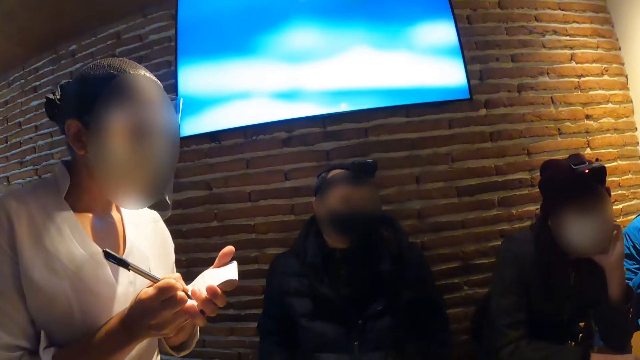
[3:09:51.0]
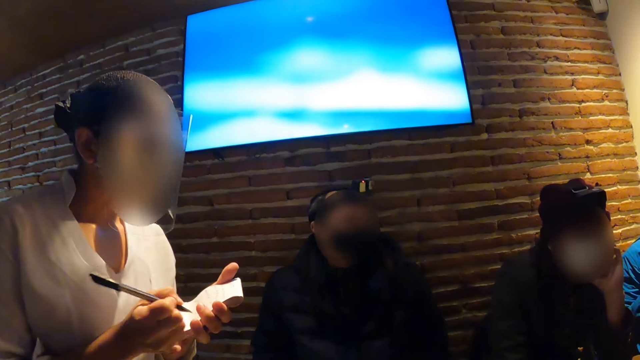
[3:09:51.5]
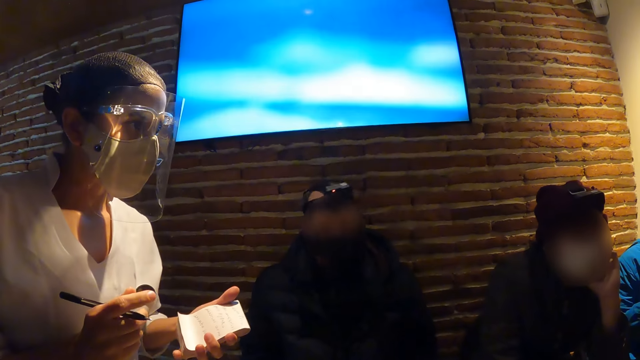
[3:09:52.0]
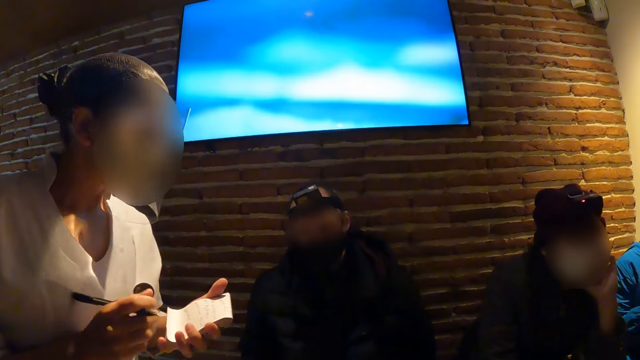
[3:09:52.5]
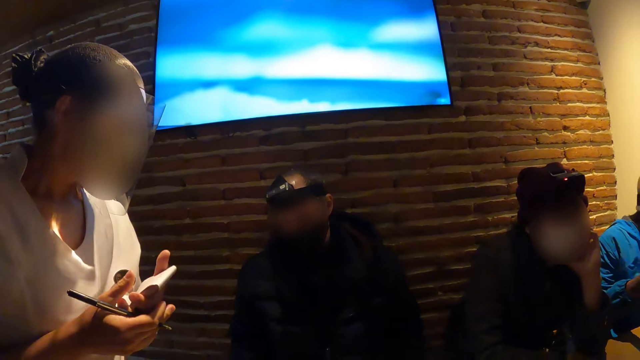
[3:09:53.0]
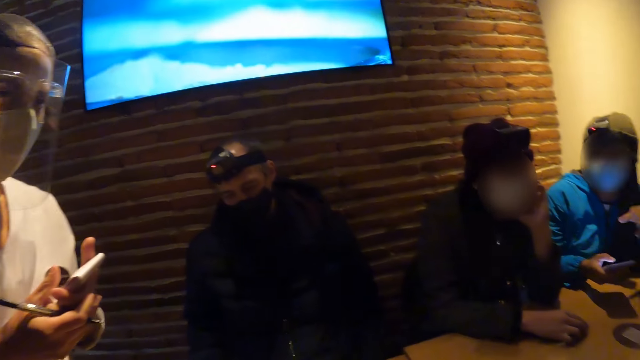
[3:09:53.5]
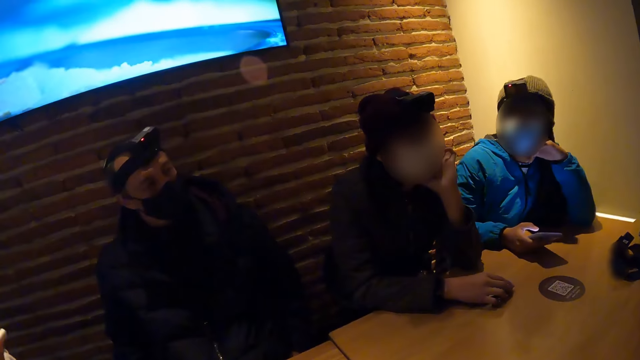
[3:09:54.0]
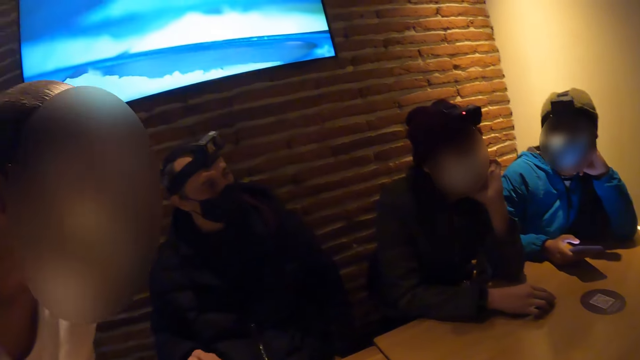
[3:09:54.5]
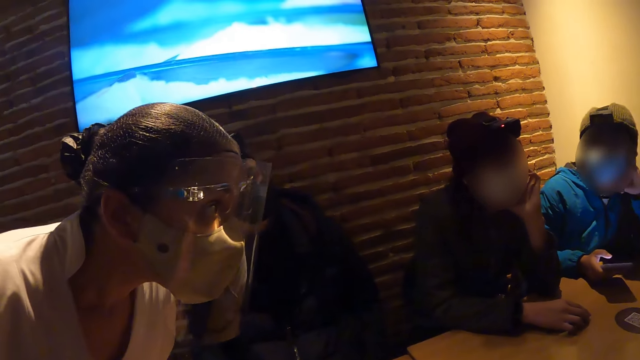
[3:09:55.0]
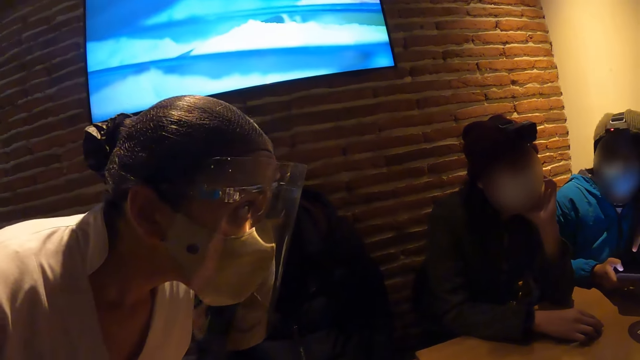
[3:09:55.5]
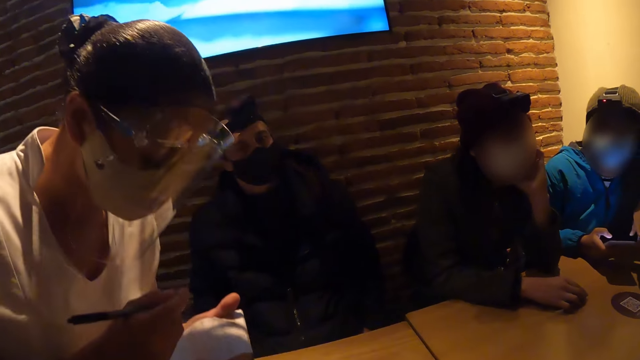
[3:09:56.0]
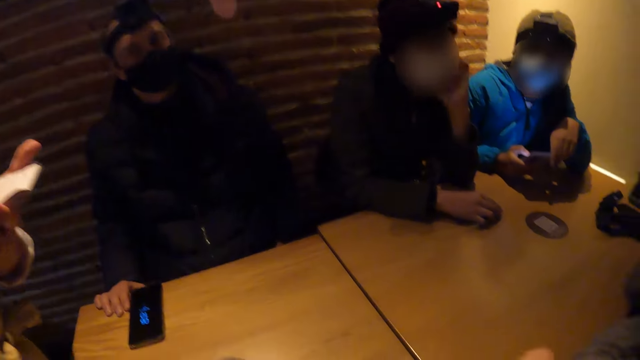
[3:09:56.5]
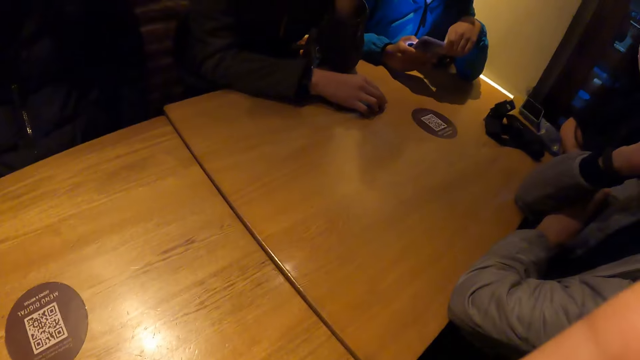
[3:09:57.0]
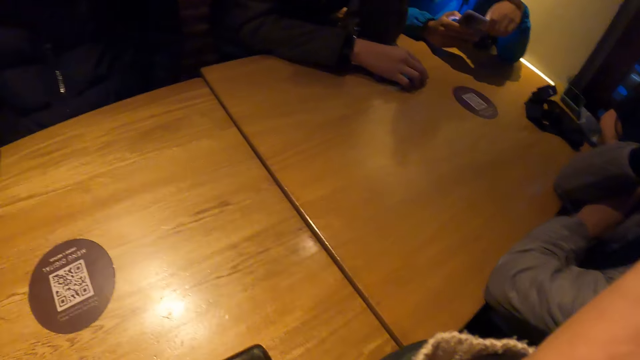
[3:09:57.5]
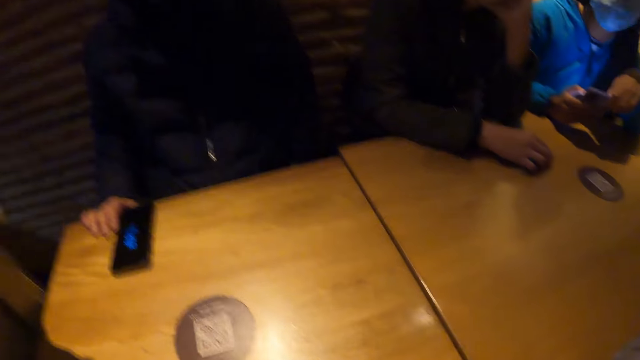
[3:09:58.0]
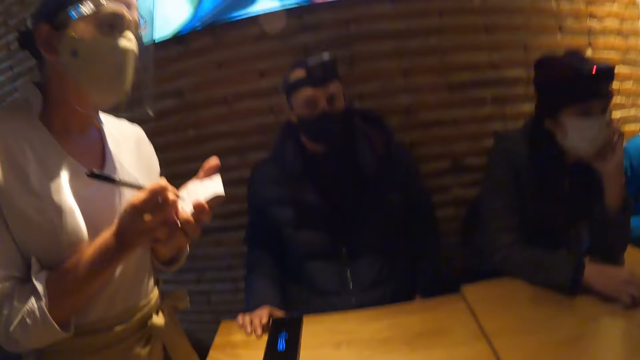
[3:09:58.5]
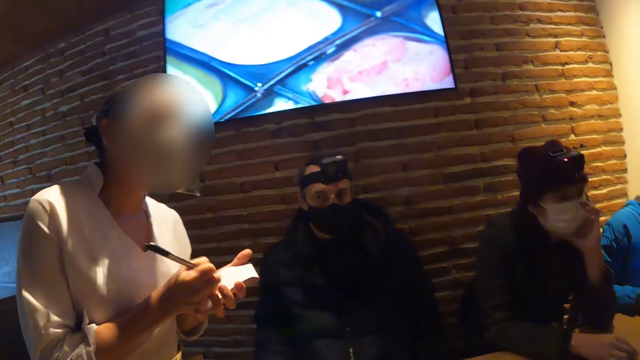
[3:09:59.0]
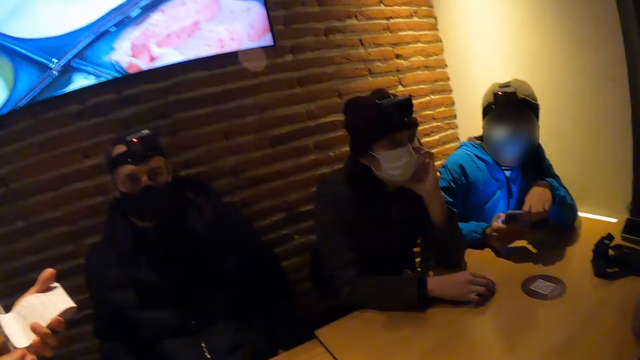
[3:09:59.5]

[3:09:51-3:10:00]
The camera wearer watches television. The waitress bends and writes on a book.

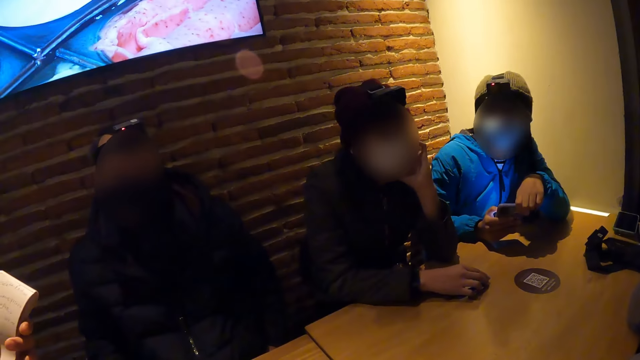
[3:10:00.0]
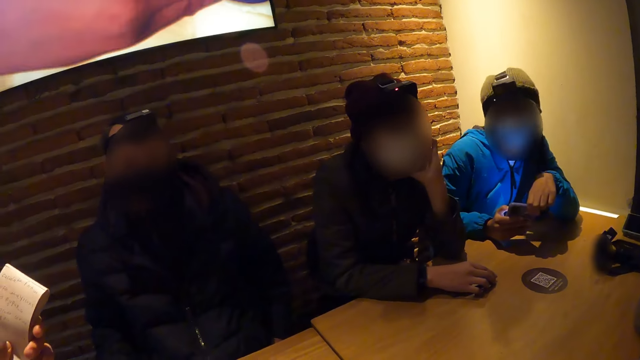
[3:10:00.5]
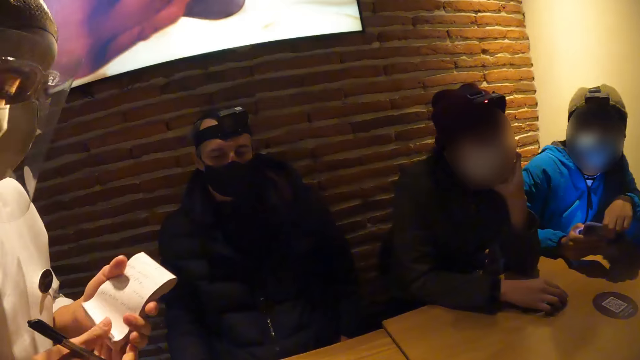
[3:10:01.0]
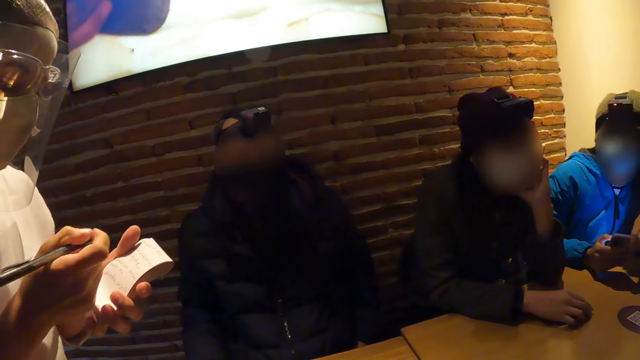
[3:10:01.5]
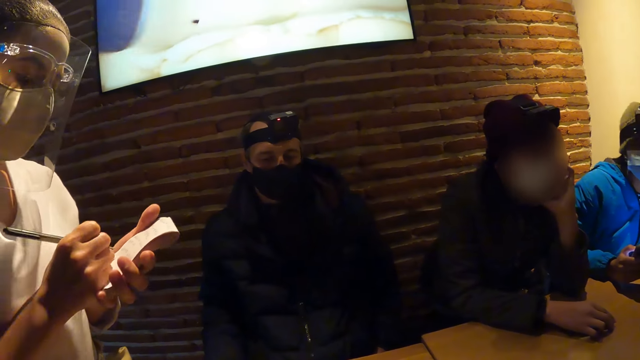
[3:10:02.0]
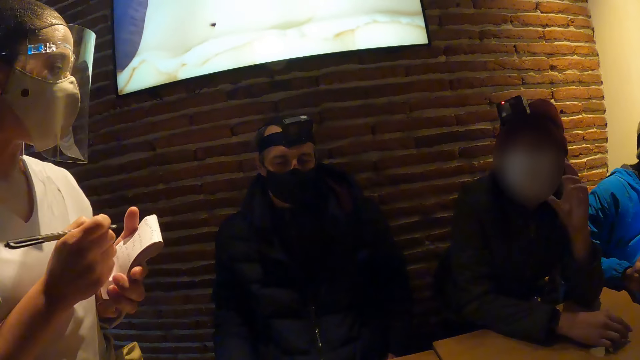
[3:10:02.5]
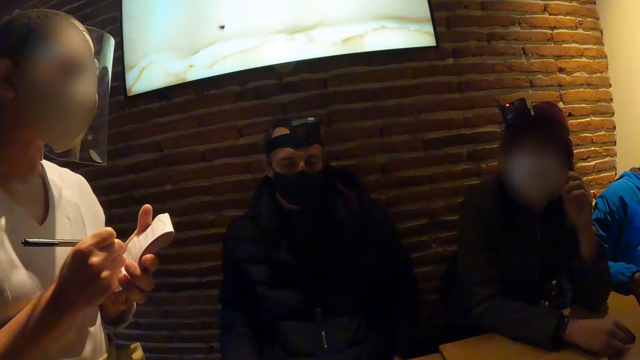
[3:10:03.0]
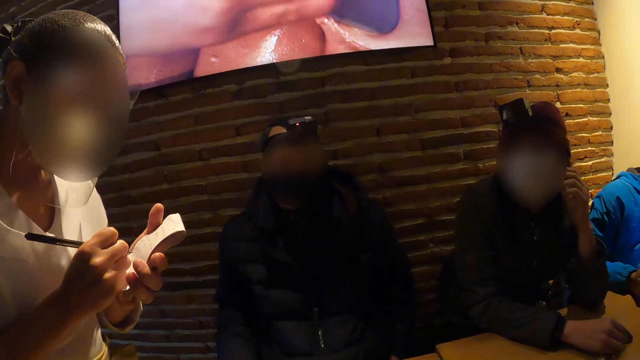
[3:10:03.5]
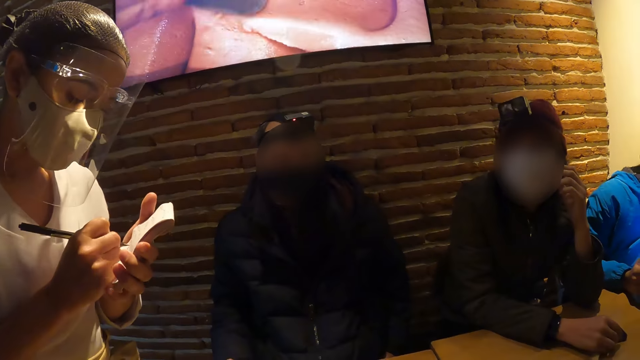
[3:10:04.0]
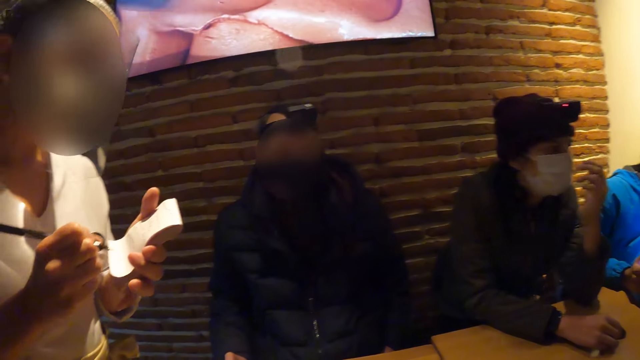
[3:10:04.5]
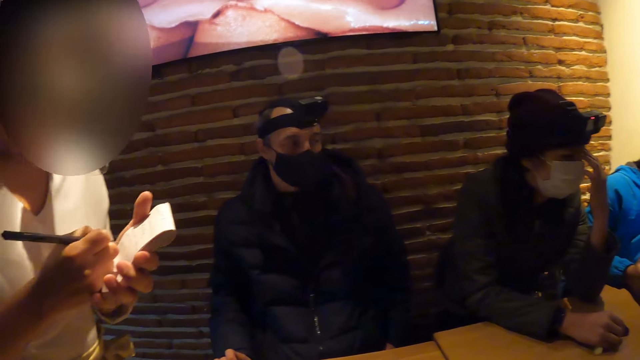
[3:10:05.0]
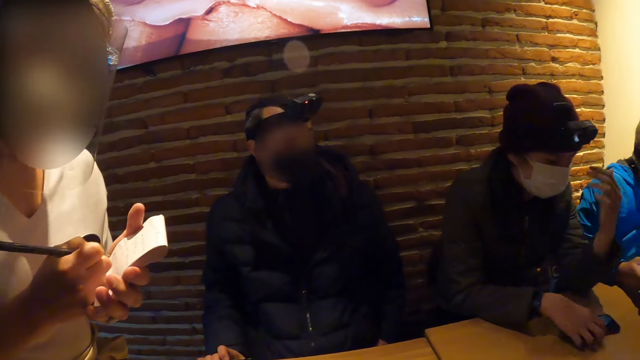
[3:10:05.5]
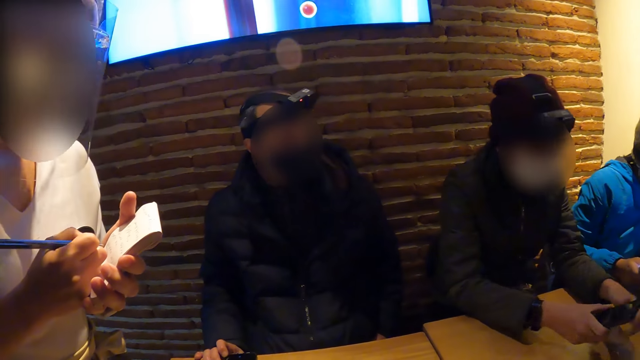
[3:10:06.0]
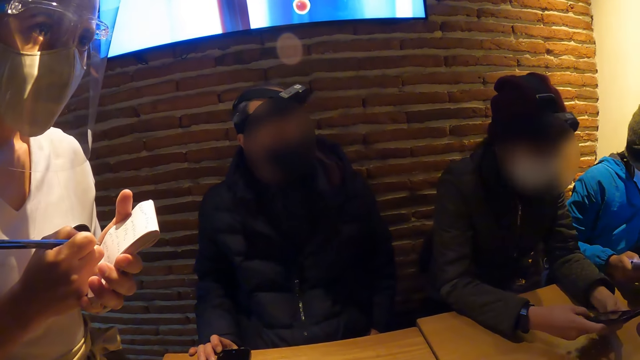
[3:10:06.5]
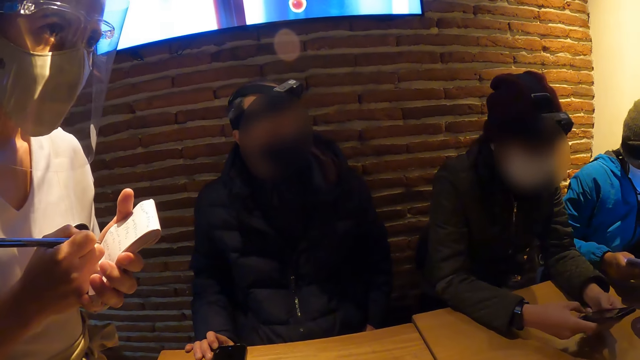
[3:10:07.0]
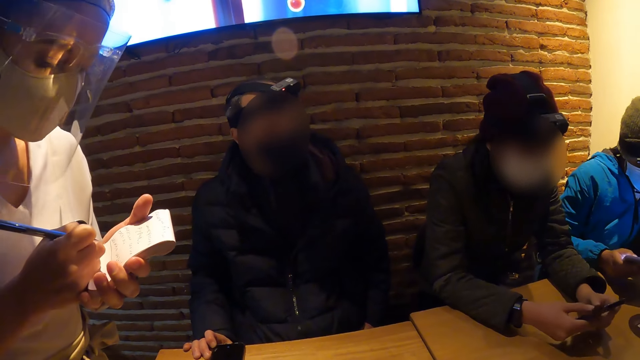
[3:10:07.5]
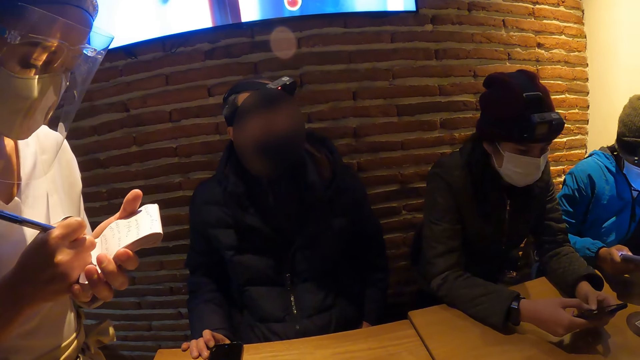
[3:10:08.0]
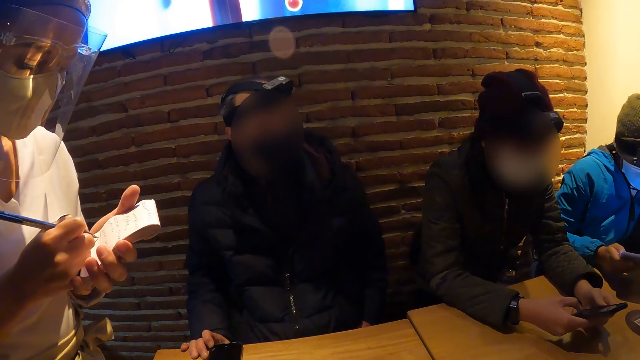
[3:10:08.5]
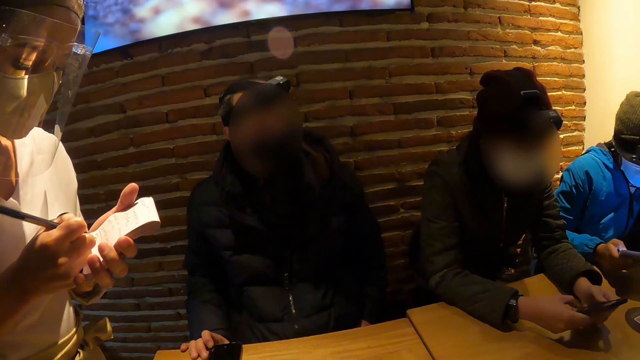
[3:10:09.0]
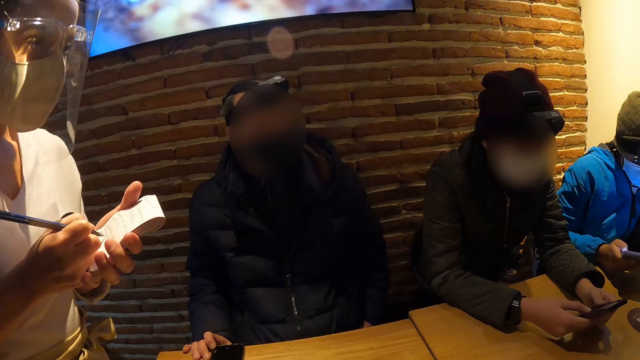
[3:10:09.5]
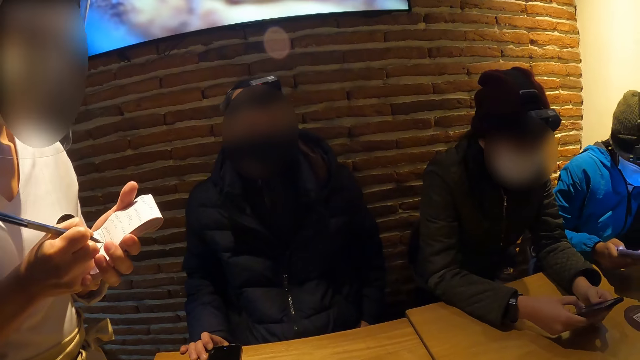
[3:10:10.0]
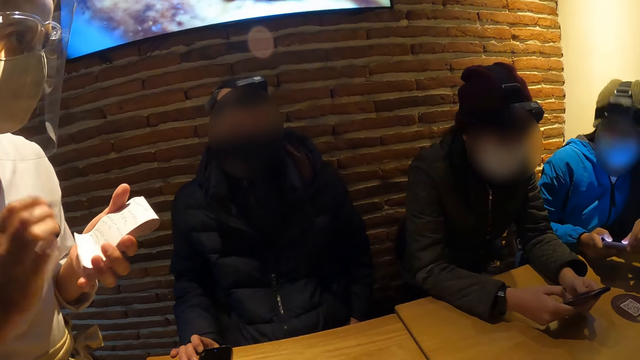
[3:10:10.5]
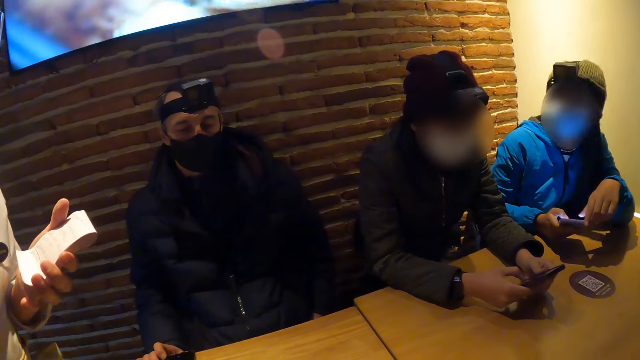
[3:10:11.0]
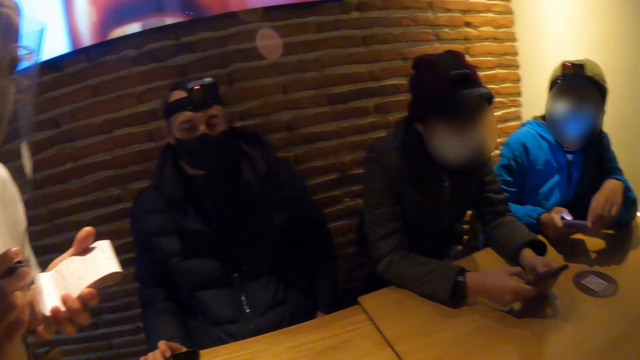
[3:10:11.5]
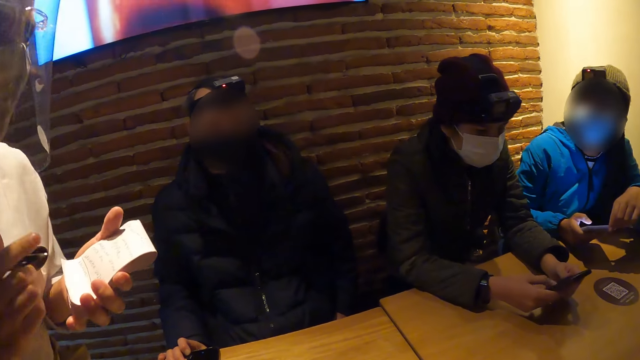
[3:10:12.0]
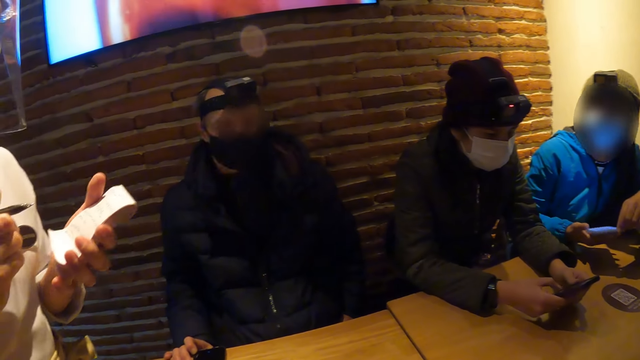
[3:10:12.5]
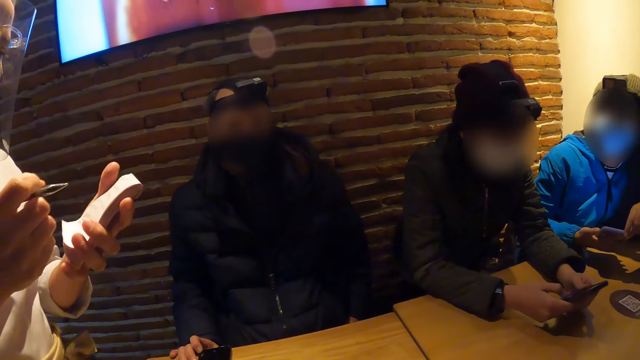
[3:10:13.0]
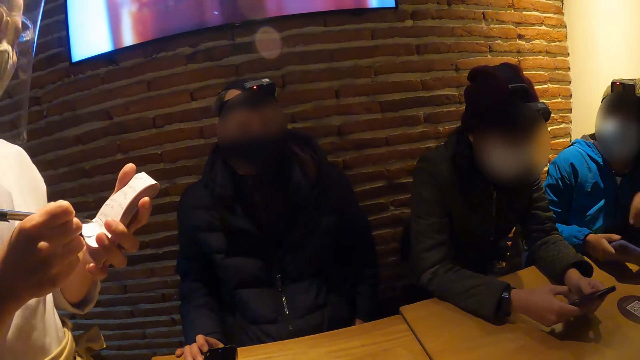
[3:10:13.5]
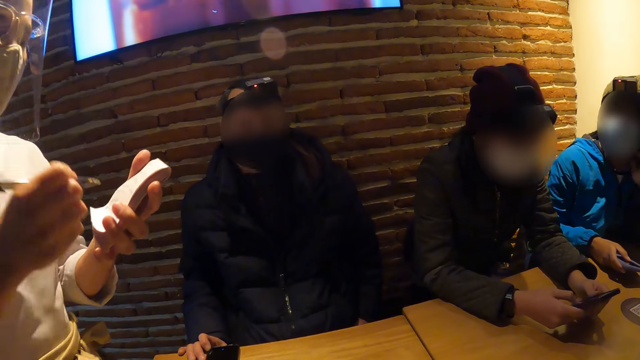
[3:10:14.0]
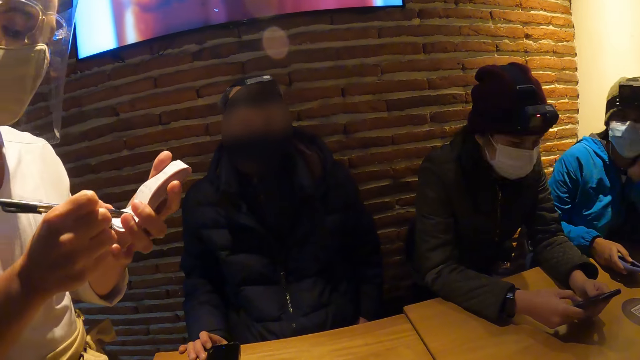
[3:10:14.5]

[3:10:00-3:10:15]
A person looks at the waitress. The person picks up the phone from the table and scrolls on the phone. Another person nods.
